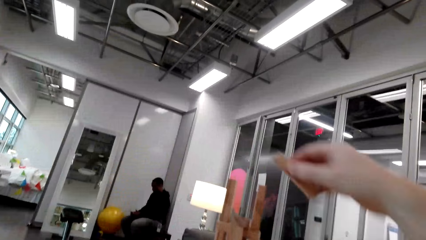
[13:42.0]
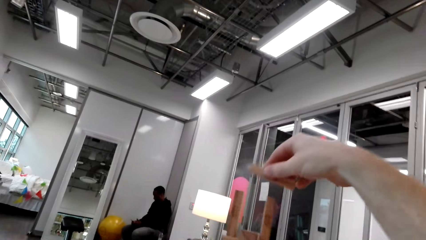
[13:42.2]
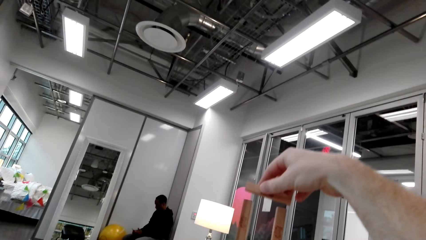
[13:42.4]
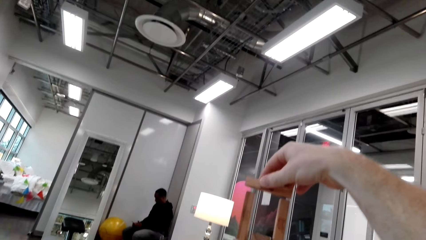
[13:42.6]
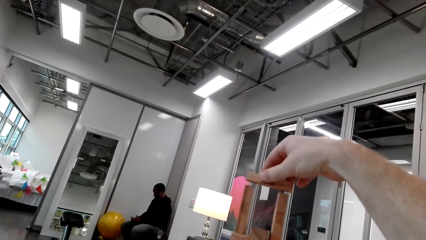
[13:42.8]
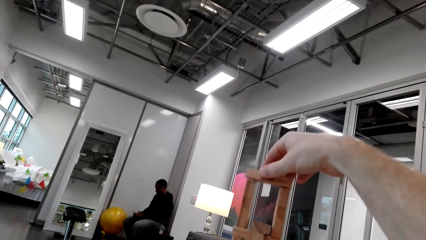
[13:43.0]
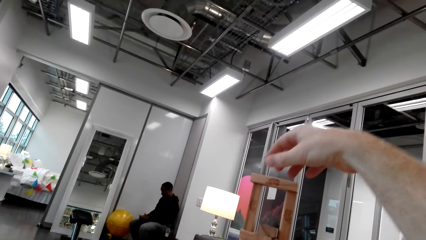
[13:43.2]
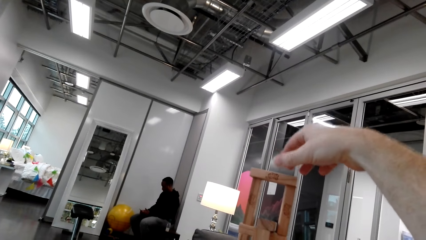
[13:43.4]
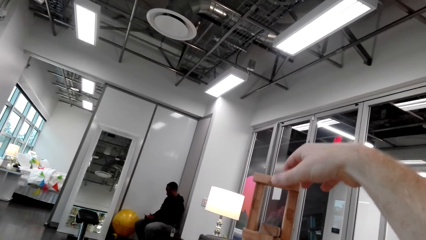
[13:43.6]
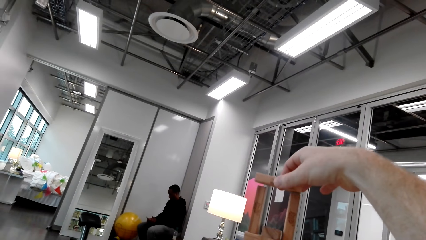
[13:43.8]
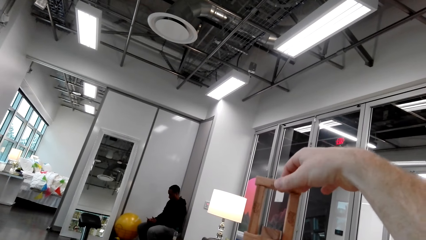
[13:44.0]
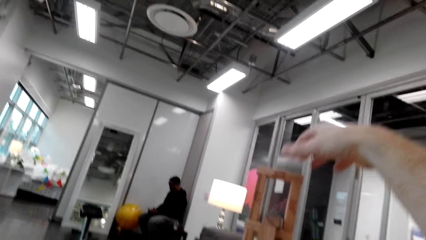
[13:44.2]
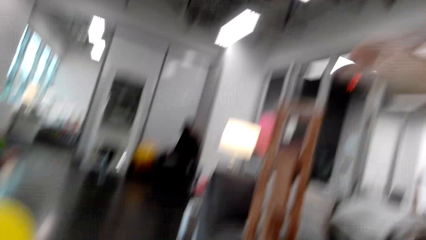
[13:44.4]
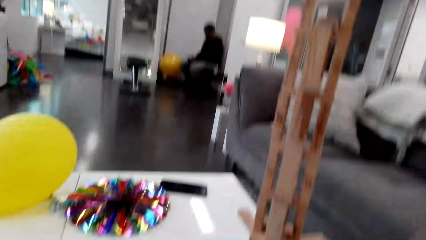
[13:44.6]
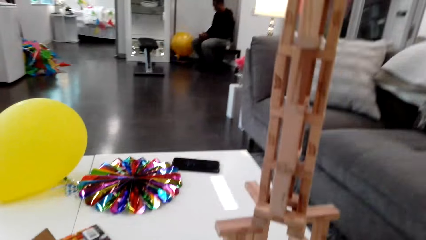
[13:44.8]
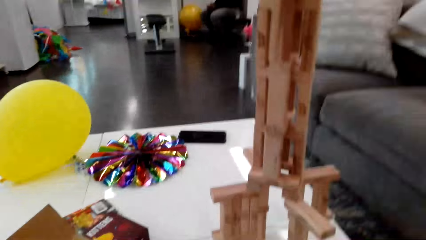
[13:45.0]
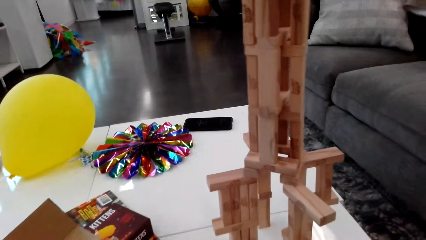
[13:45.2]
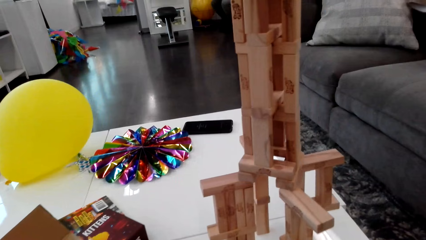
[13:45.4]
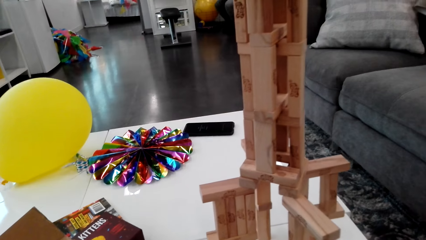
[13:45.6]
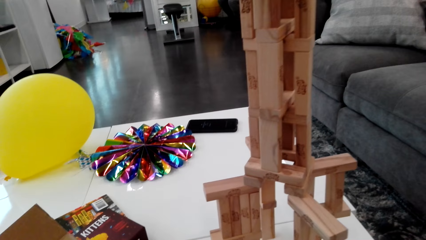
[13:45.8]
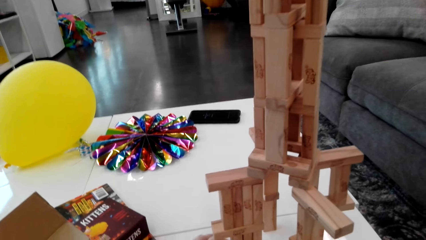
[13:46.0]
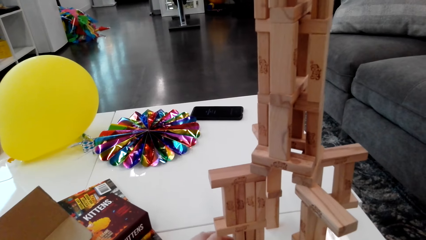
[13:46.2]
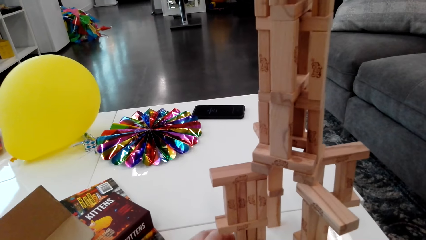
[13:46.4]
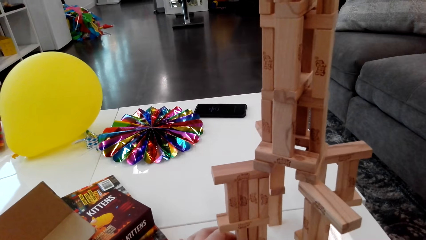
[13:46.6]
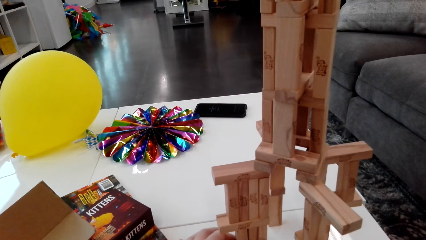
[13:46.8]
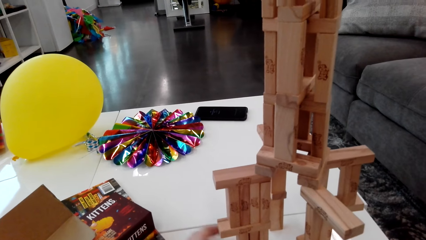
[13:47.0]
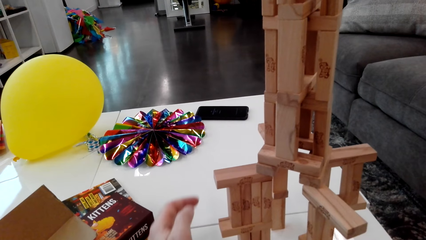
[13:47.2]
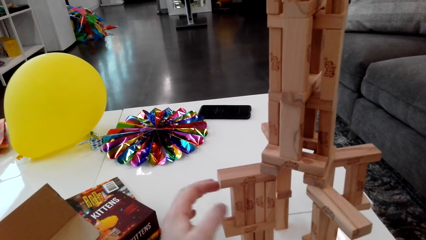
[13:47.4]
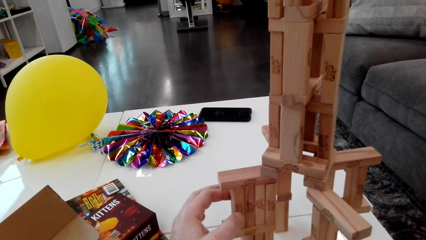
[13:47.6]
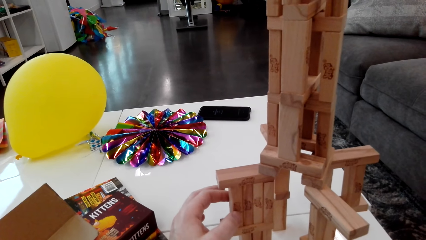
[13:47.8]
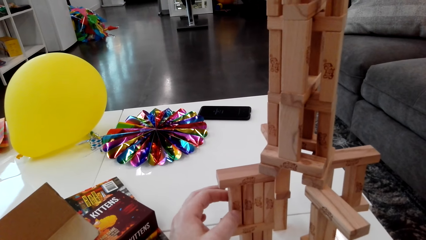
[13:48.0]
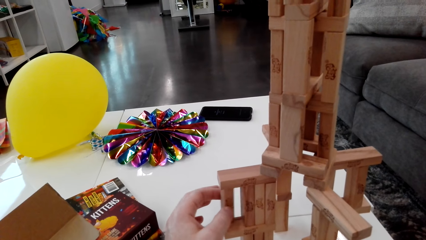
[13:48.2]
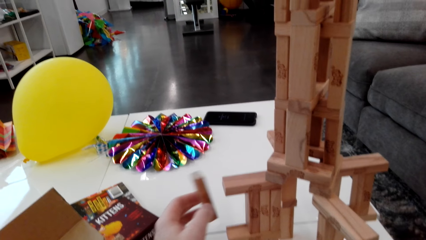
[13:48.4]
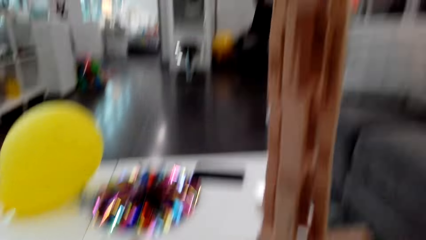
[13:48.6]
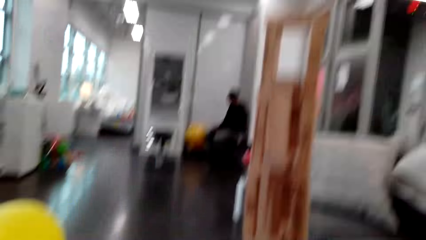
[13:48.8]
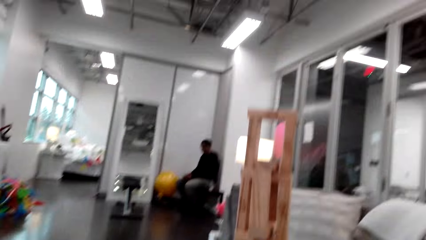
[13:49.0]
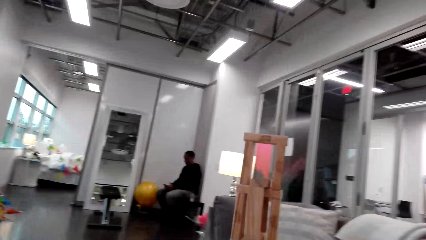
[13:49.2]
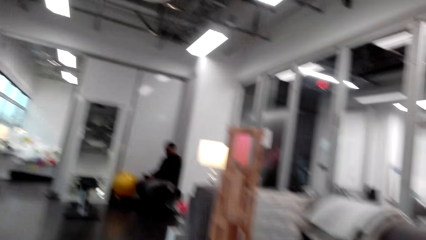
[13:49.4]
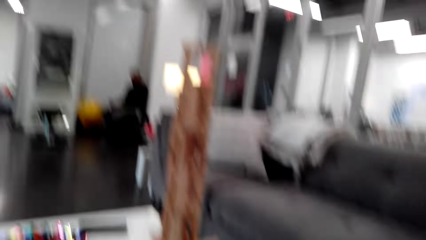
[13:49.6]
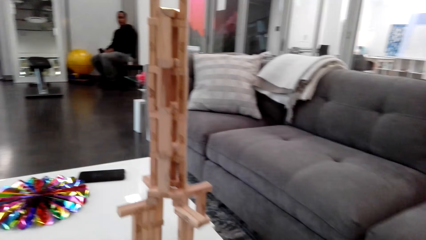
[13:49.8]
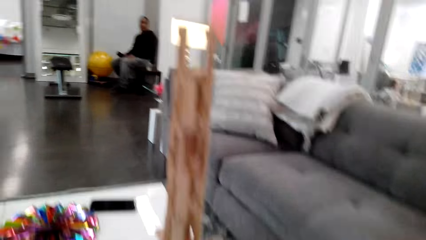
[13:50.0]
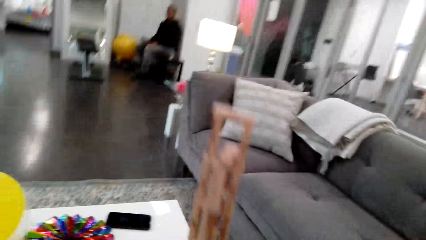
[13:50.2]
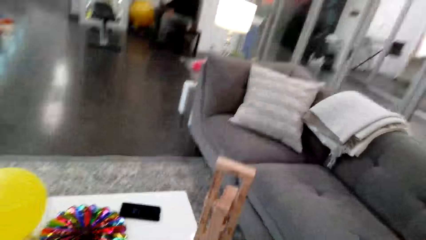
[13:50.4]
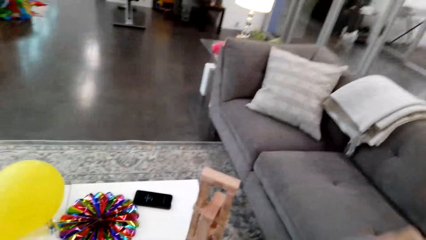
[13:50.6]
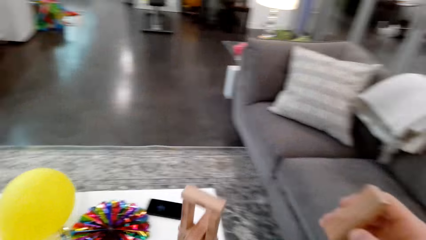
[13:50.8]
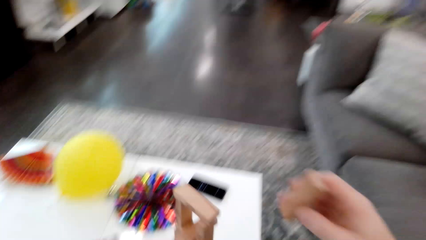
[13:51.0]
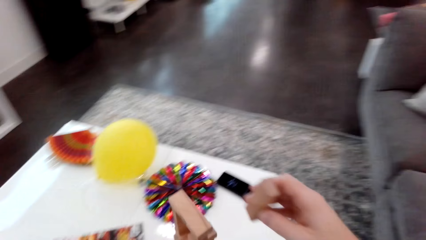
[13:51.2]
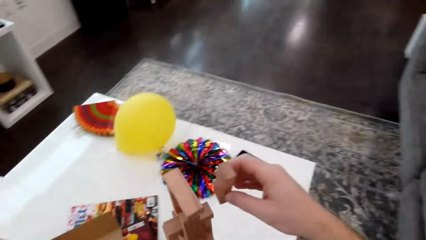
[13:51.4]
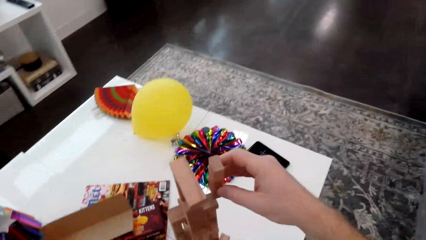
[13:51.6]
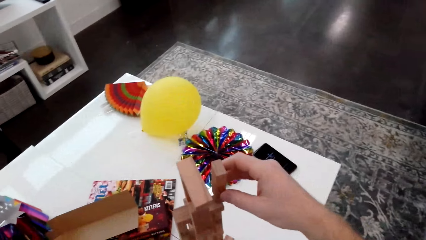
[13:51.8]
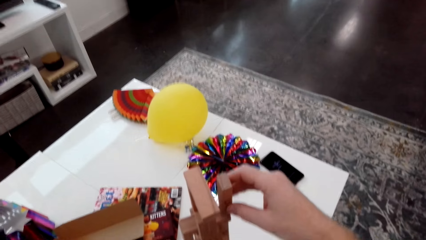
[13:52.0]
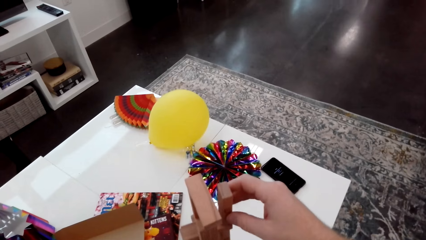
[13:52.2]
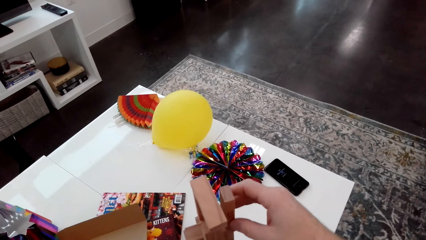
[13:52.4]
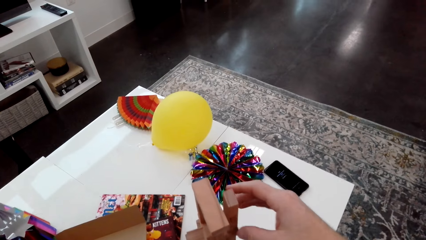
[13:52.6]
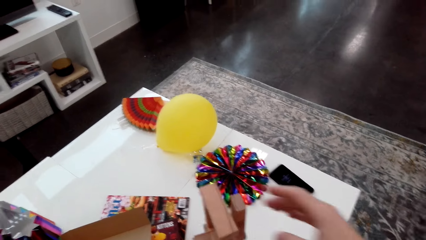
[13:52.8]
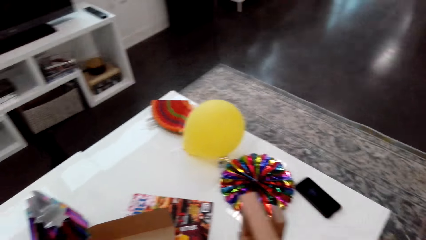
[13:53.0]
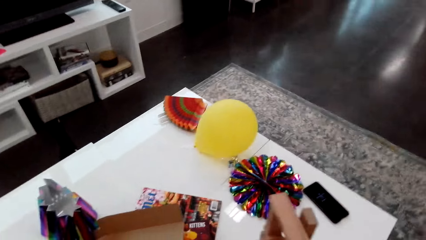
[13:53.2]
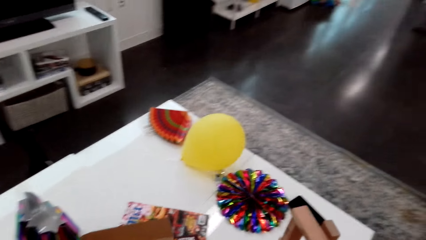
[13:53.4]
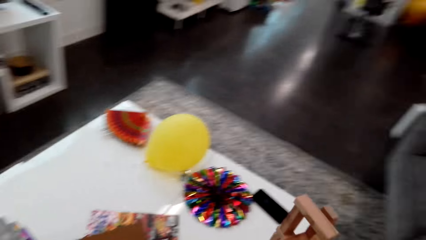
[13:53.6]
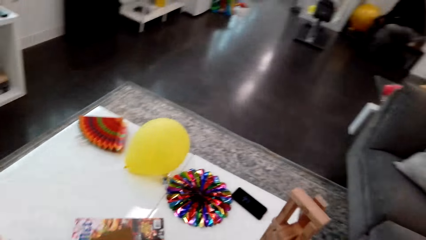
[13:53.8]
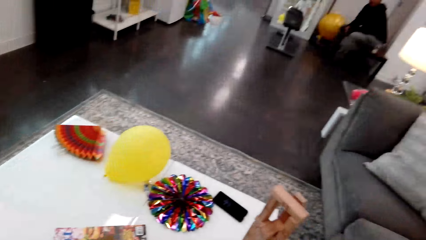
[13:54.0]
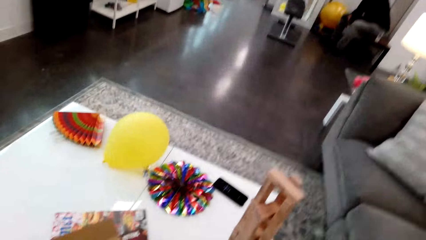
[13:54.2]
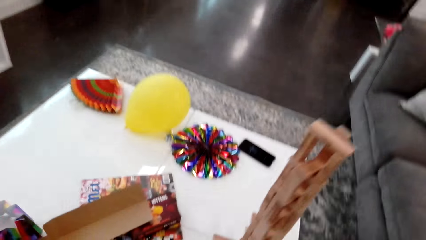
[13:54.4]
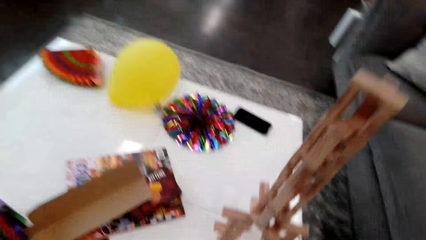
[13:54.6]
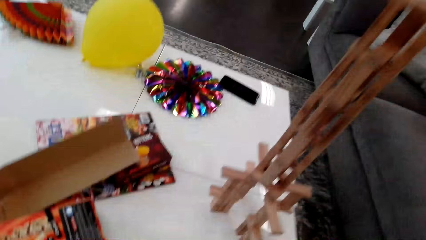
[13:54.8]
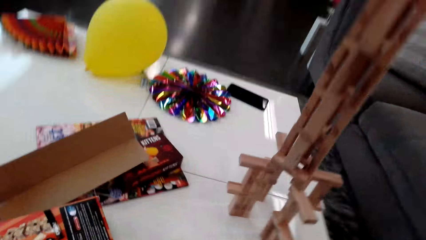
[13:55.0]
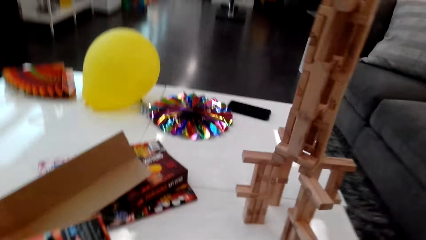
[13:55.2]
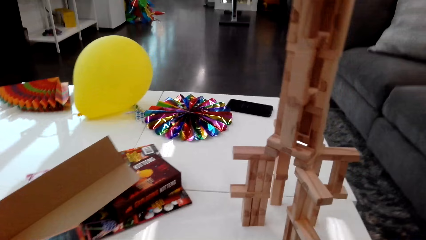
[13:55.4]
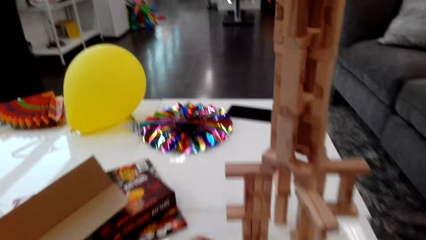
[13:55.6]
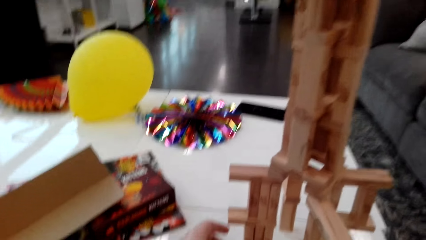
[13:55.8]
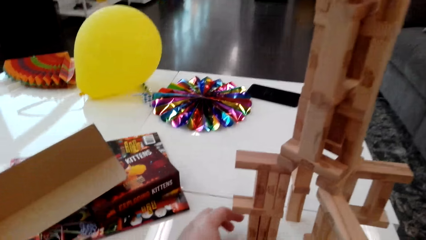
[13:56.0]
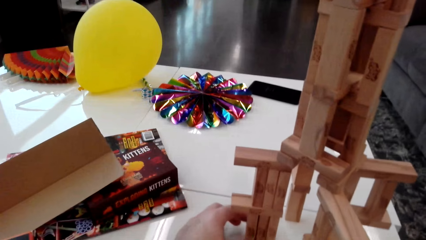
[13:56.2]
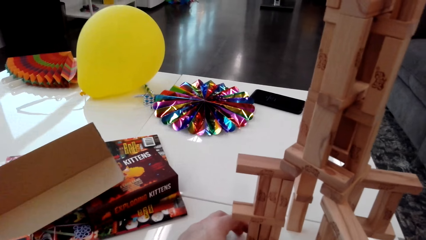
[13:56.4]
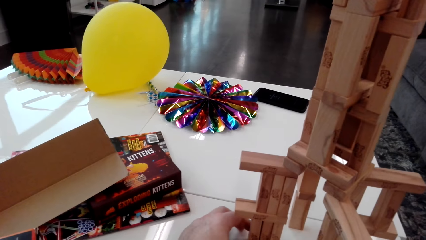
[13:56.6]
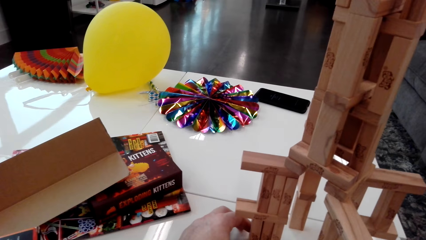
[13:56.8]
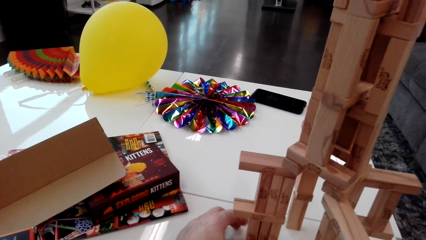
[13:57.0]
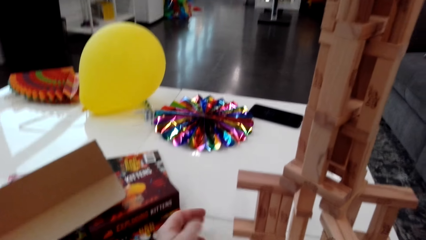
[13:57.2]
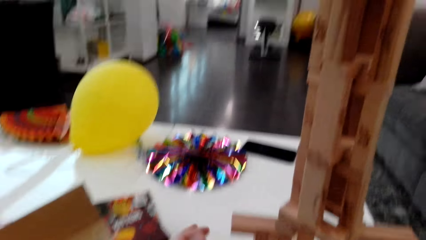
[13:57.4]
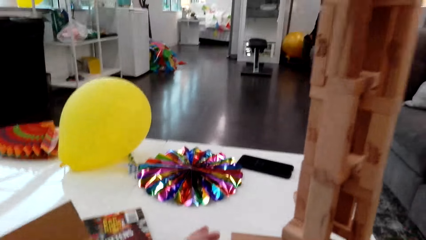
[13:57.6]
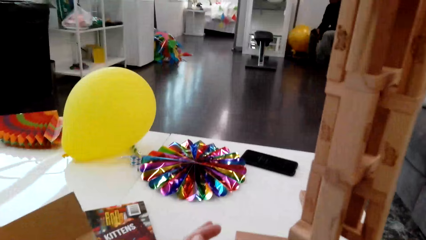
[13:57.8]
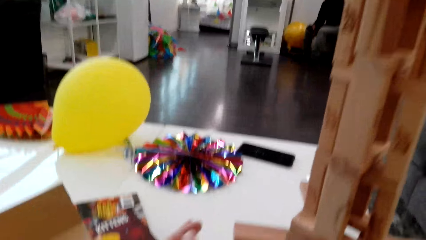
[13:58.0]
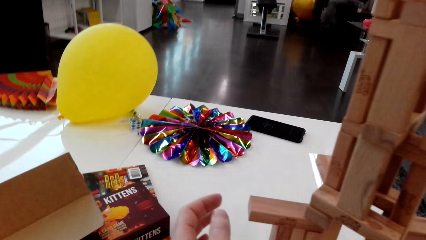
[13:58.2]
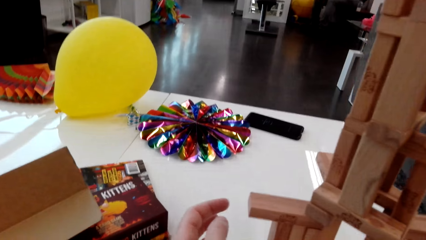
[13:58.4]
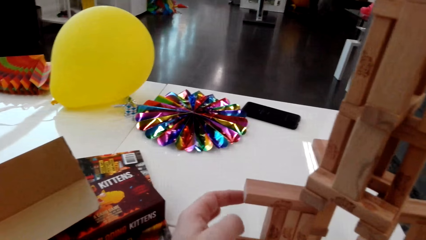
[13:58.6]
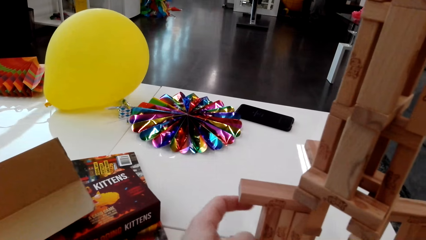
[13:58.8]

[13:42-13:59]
The camera wearer places the cube on the stack. They remove a cube or small piece of wood from the stack. They place the cube on top of the stack. They pick up a small piece of wood.
